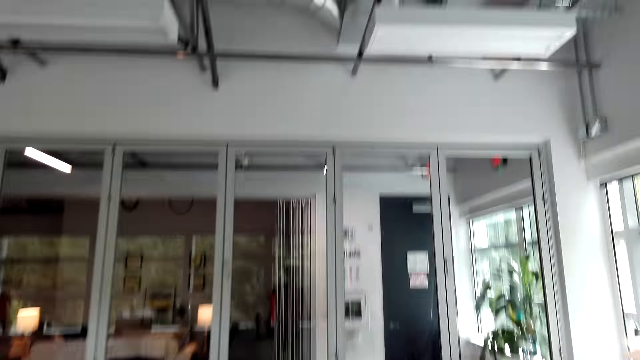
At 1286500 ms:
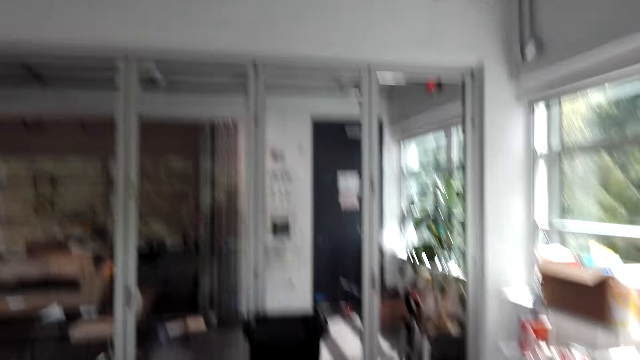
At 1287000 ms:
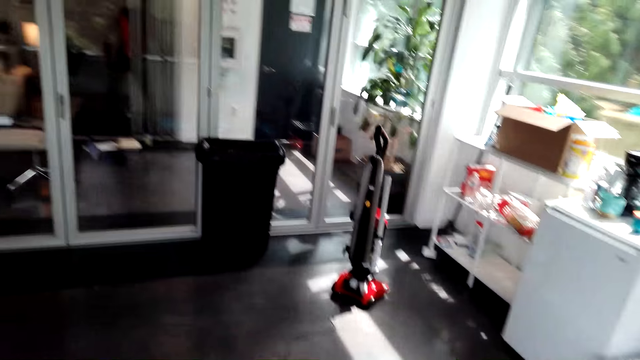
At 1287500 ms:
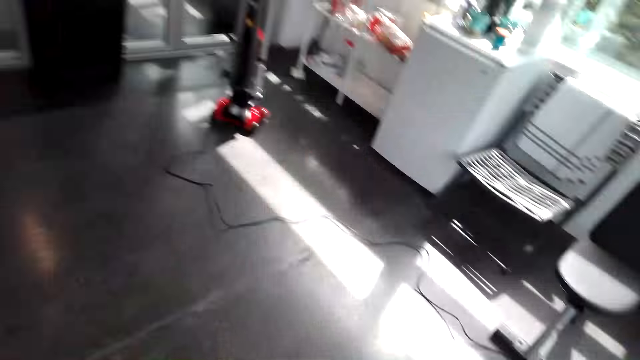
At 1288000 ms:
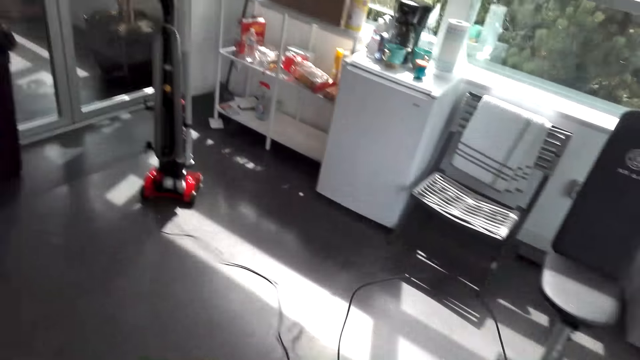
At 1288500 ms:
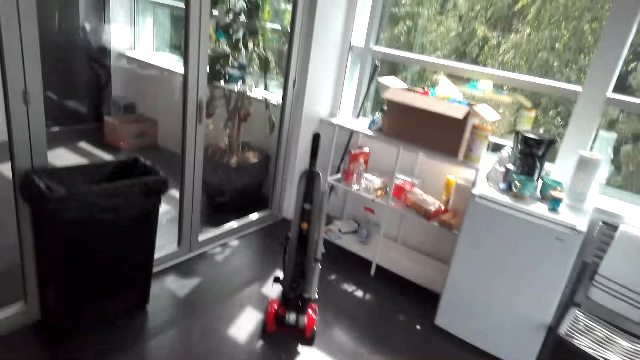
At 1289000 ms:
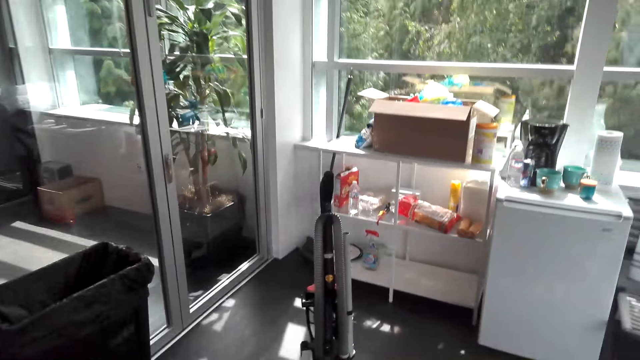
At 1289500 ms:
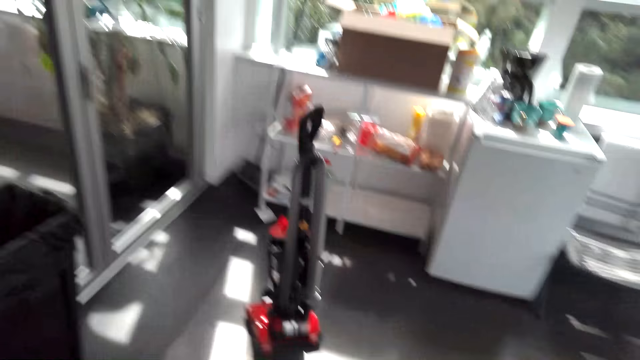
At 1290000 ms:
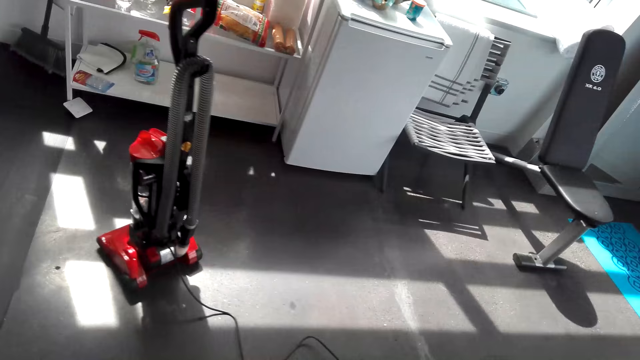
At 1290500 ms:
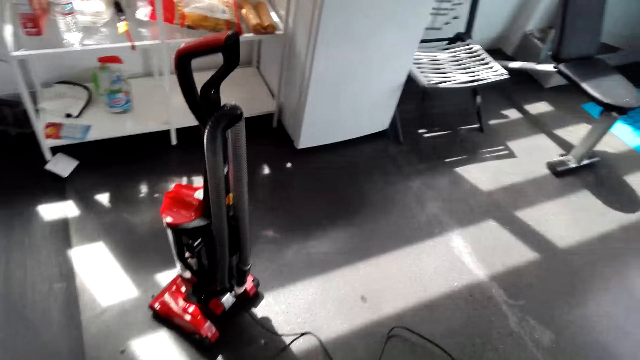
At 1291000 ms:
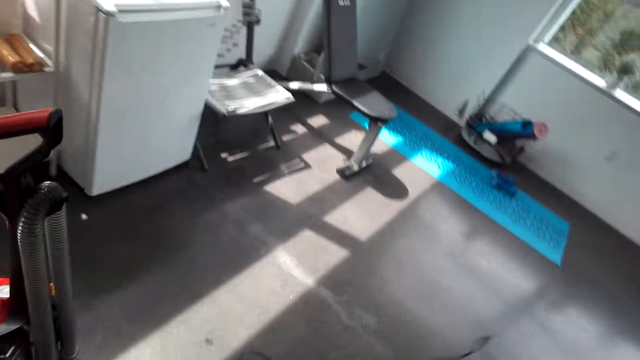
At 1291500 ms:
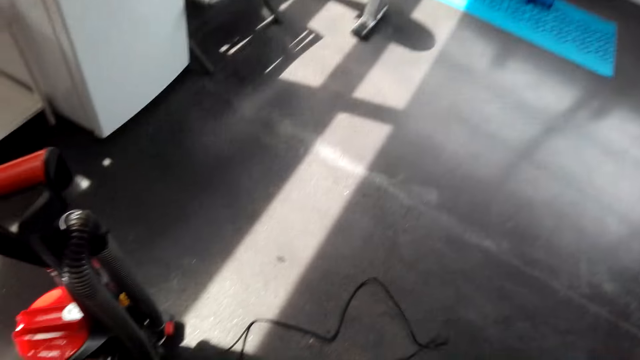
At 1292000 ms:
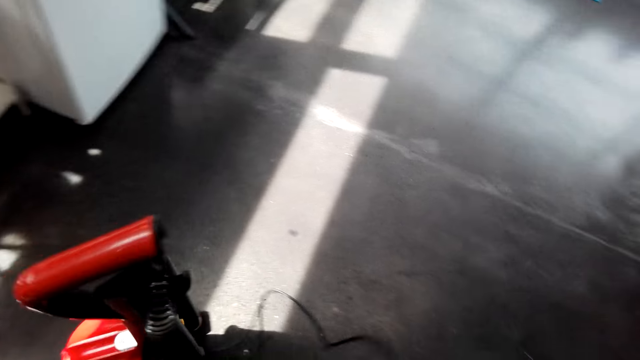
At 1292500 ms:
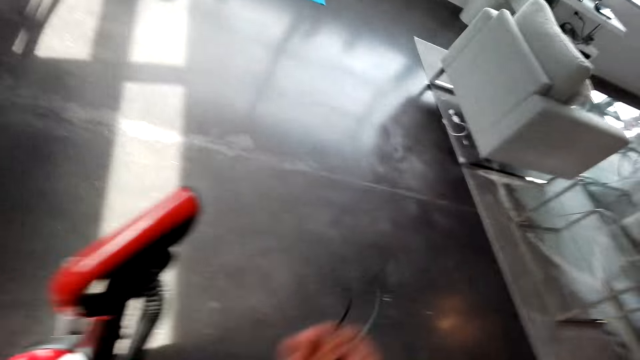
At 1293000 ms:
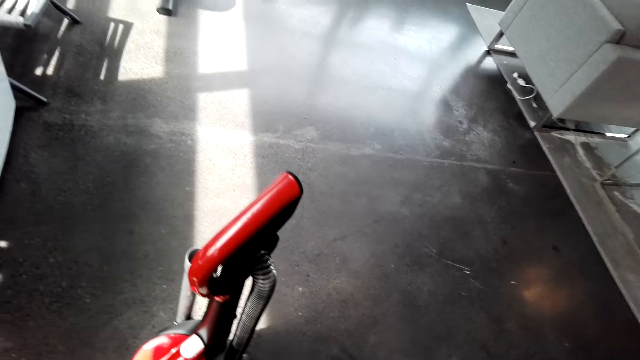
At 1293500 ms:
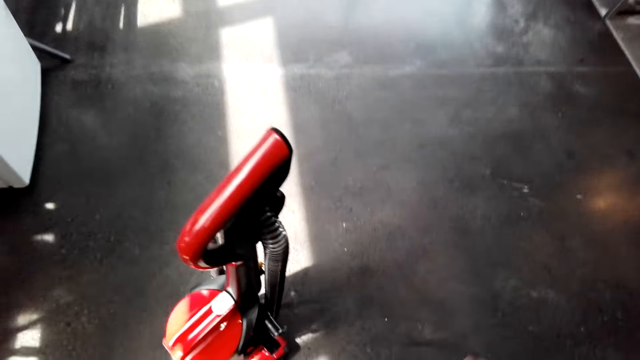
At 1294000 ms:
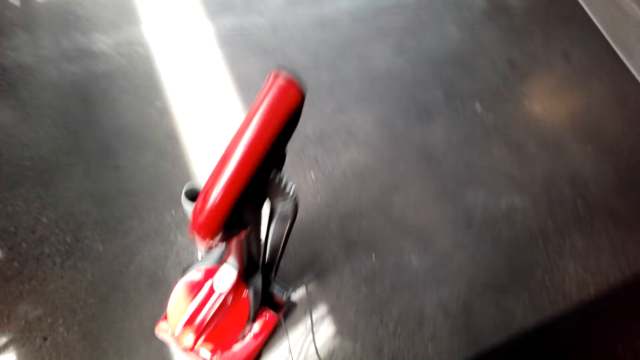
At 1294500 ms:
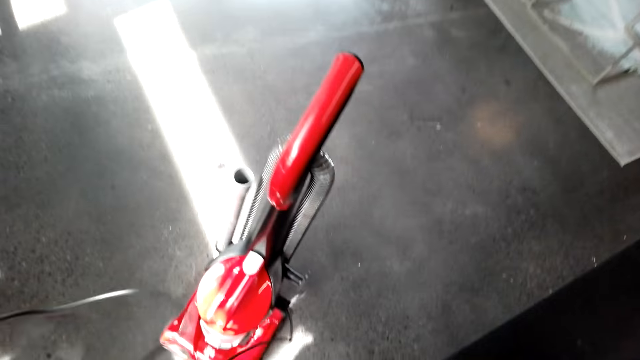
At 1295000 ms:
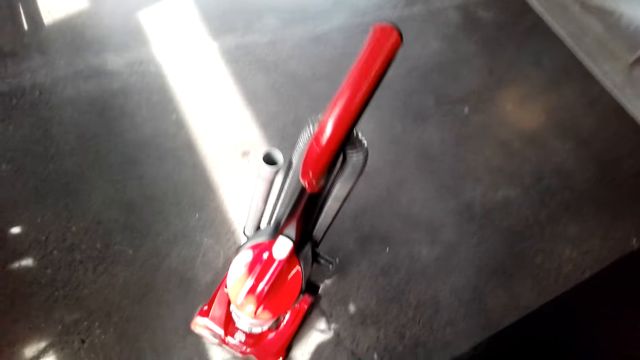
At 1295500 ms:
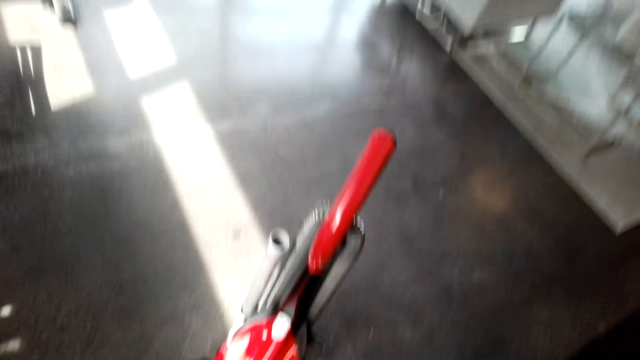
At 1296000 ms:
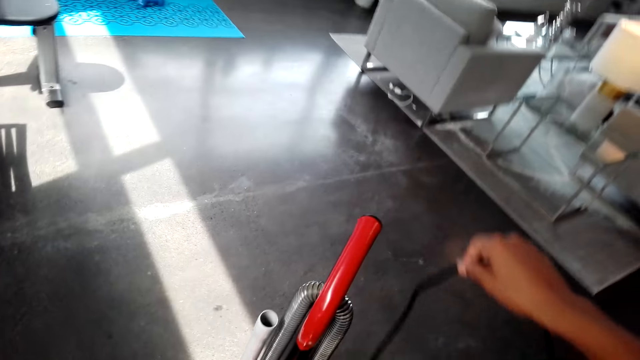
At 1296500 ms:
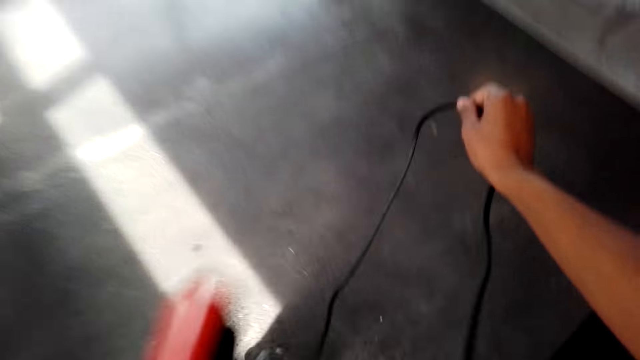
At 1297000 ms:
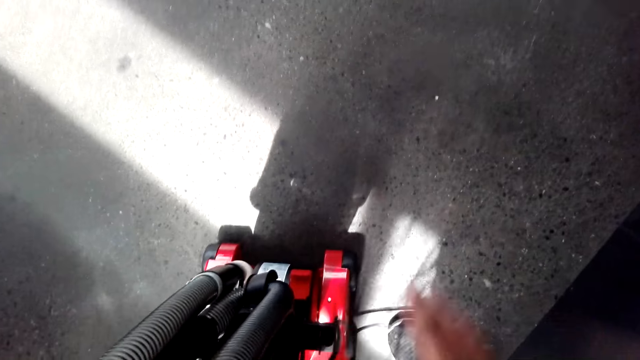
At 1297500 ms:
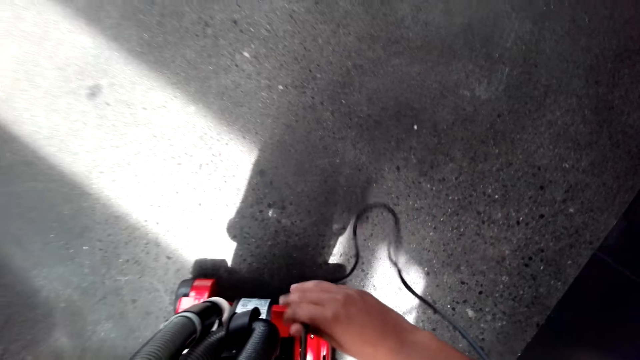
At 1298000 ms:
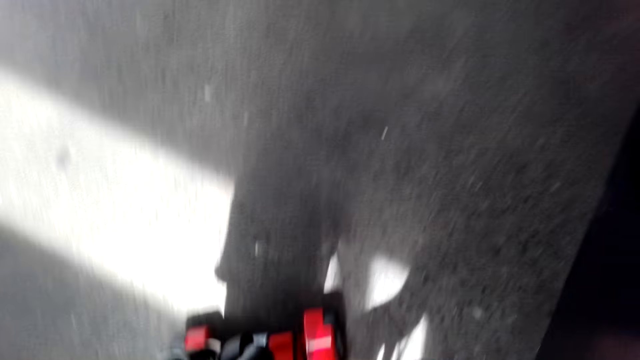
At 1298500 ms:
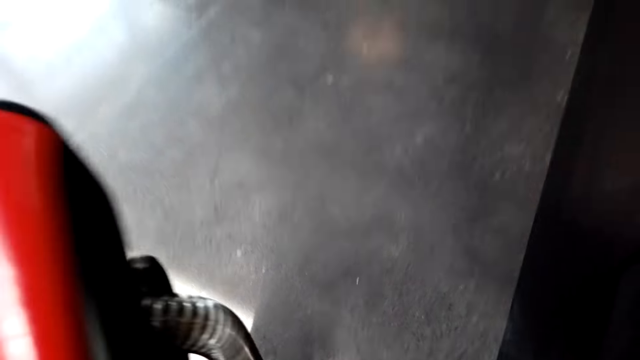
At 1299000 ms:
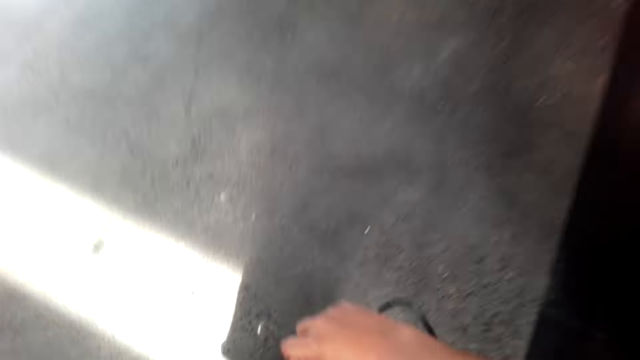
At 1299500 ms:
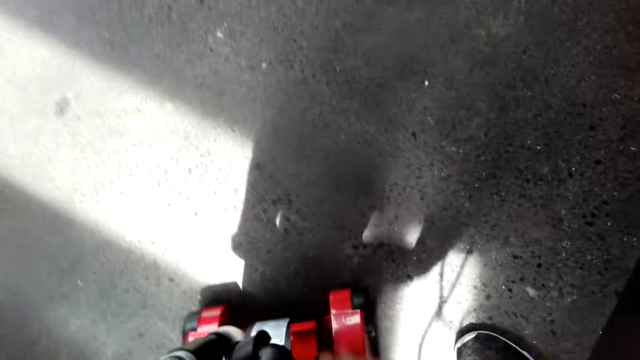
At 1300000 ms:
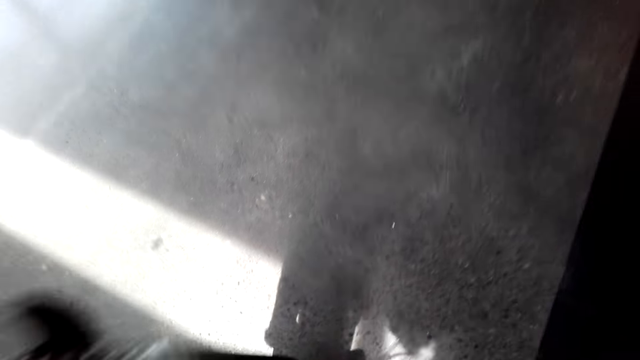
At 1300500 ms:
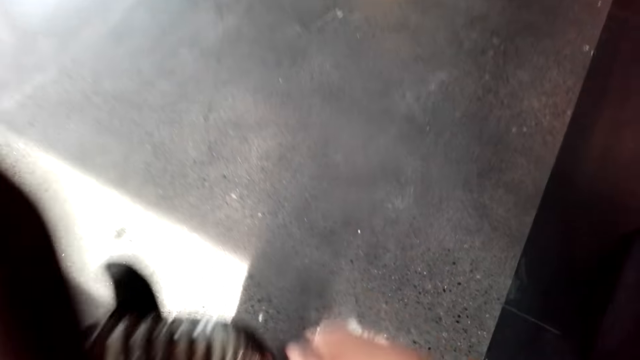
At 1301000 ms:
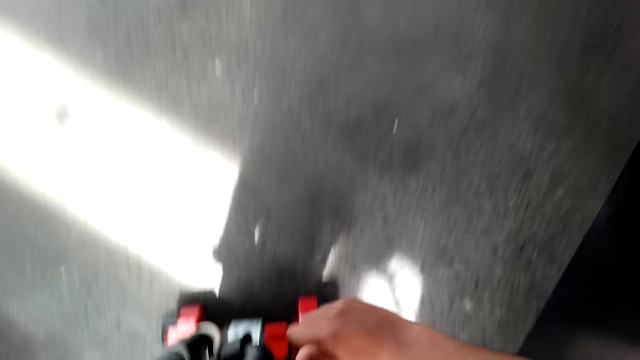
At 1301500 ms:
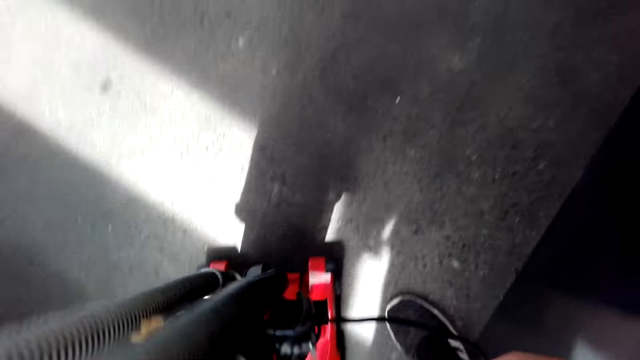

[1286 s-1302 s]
The camera wearer pulls the vacuum cable with his hand. He walks in the room. He rolls the wire cable of the vacuum cleaner. He wraps the cable around the vacuum.

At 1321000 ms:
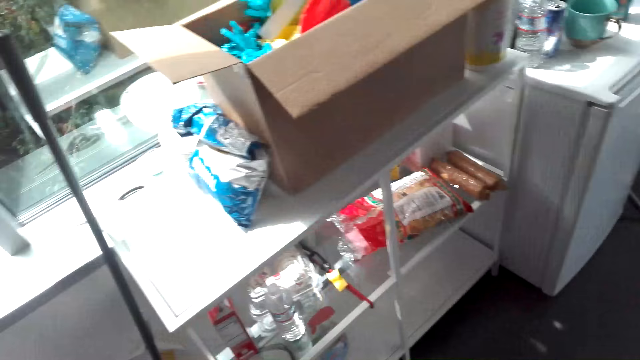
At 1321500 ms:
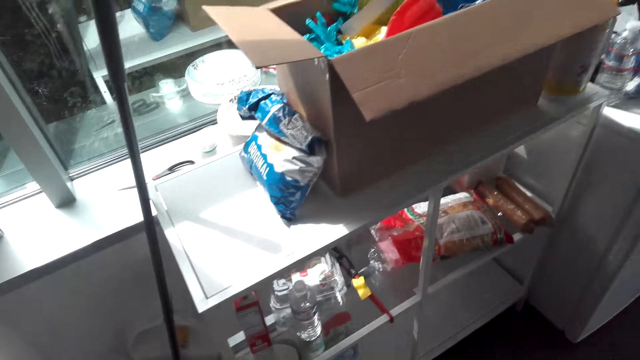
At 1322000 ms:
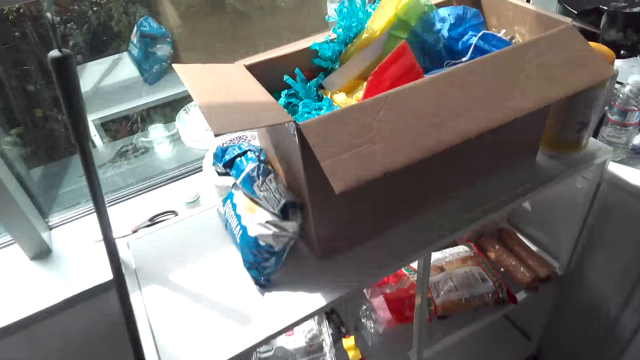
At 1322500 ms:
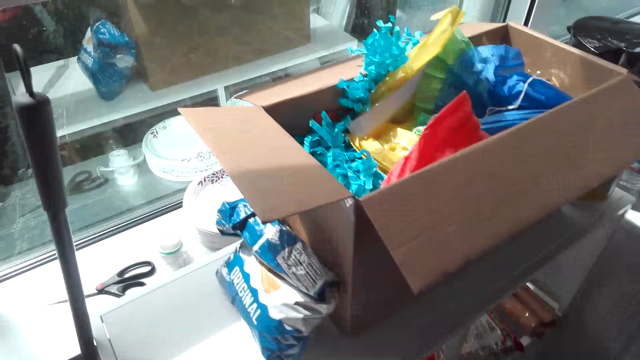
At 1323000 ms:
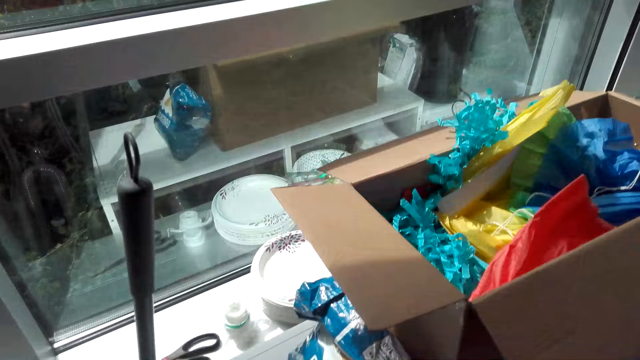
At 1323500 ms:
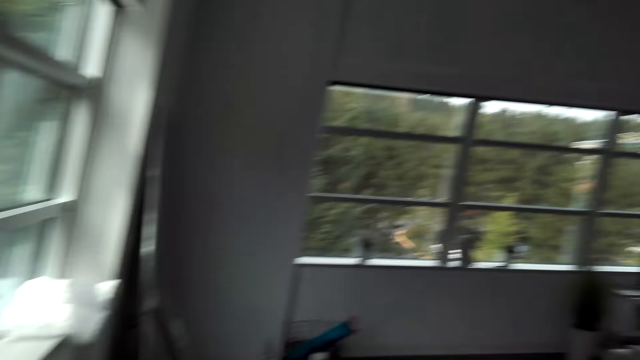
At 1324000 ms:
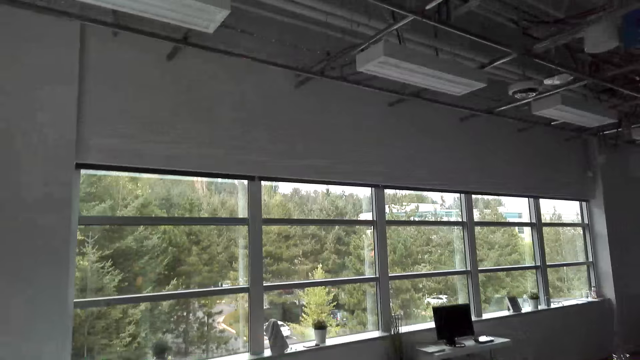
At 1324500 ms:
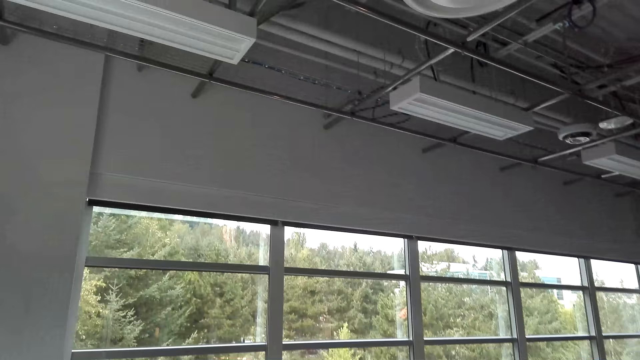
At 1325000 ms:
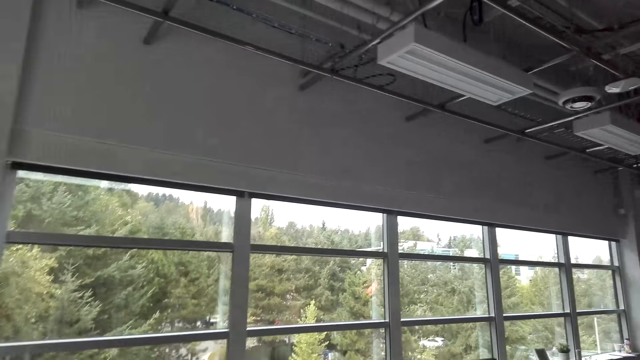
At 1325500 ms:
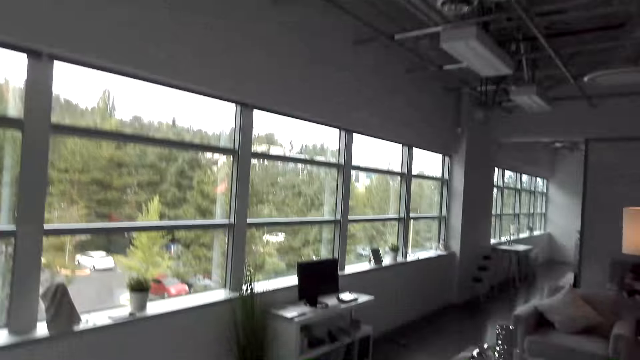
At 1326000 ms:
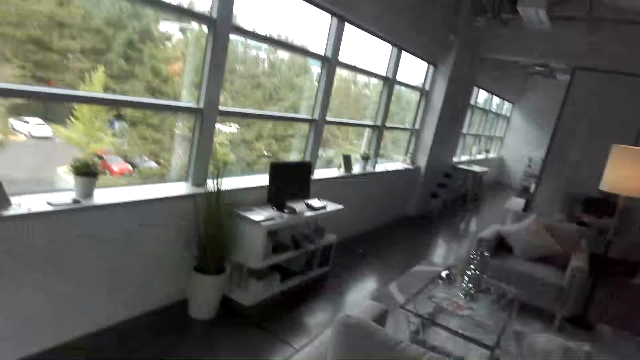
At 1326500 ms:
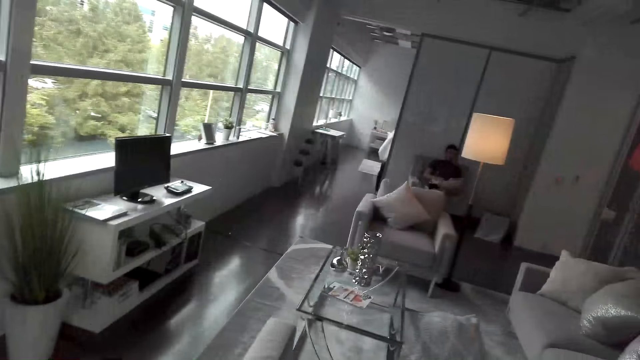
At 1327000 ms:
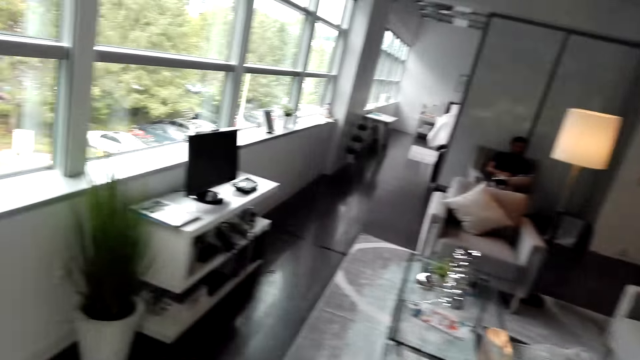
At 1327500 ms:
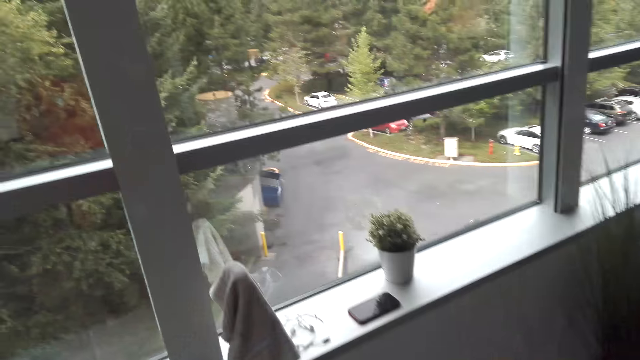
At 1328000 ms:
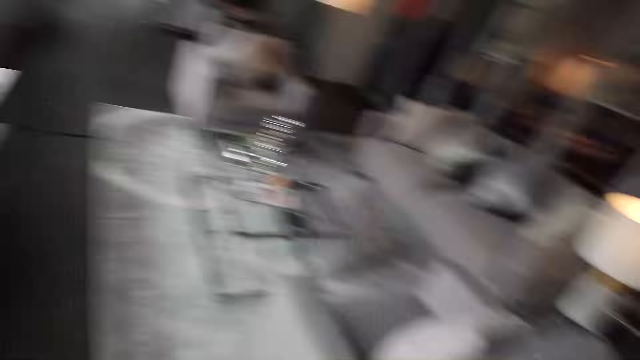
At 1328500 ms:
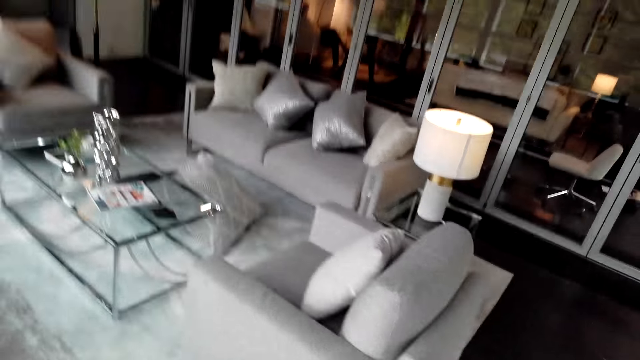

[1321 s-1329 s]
The camera wearer stares in the room. They walk around the house.
